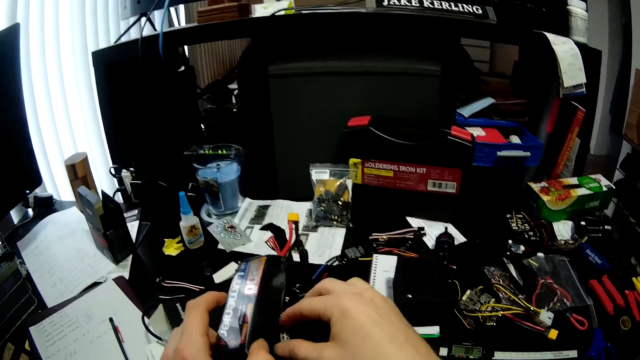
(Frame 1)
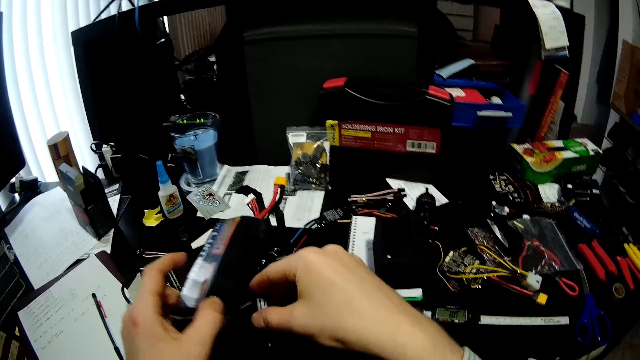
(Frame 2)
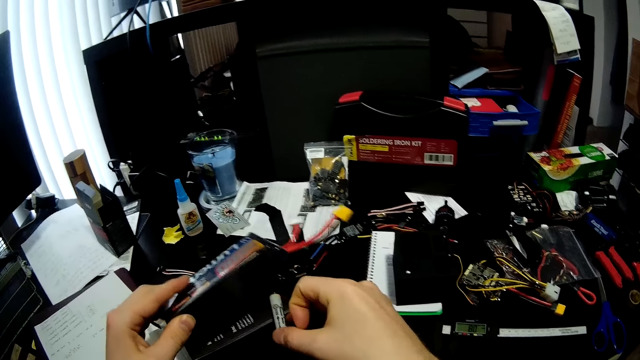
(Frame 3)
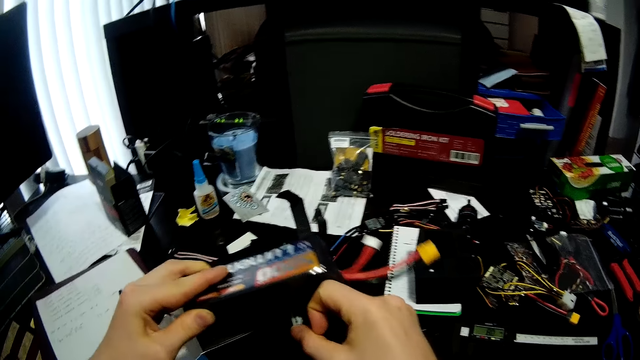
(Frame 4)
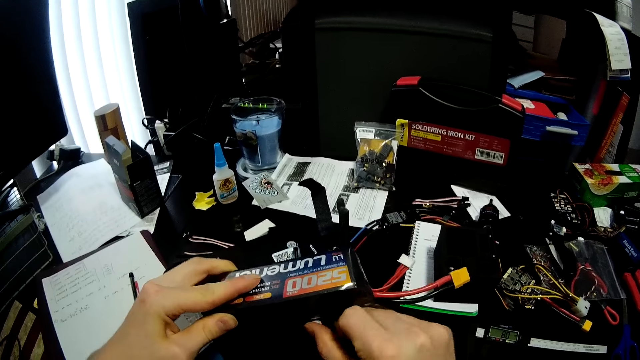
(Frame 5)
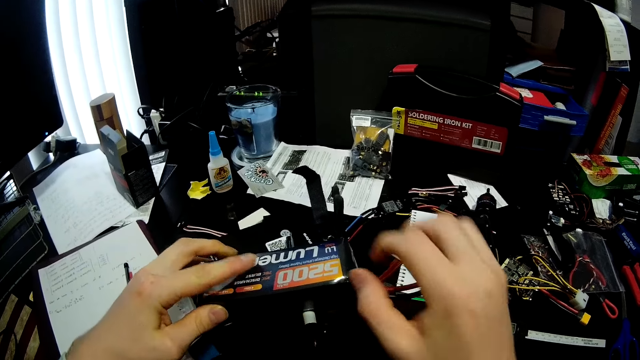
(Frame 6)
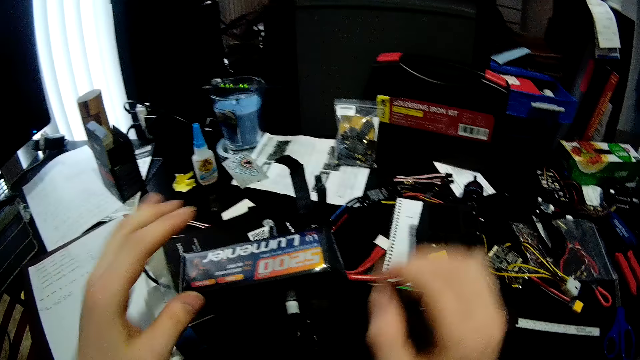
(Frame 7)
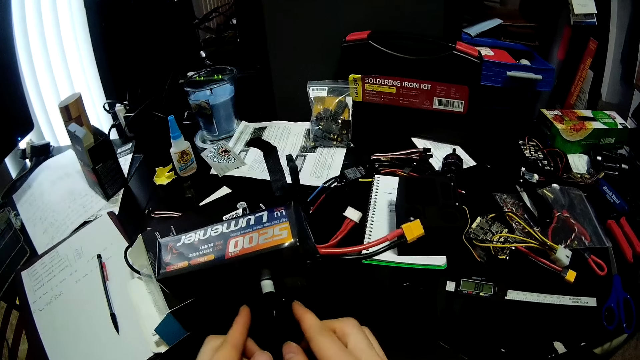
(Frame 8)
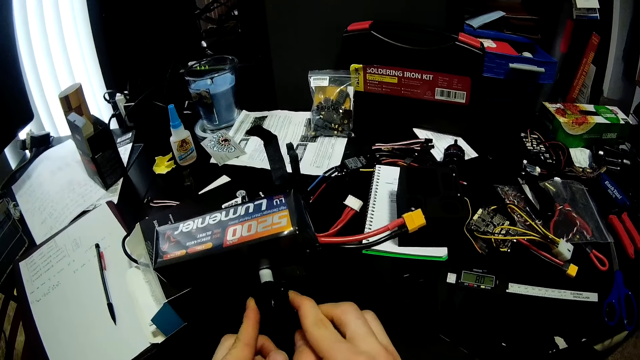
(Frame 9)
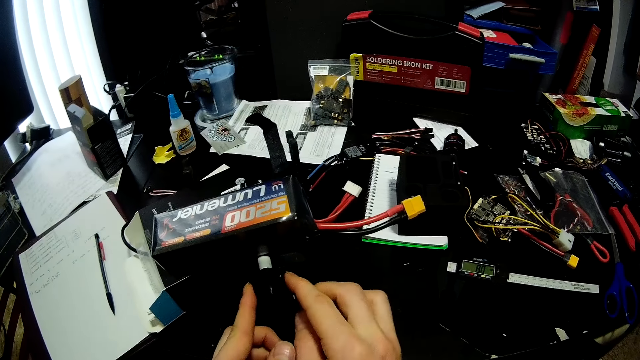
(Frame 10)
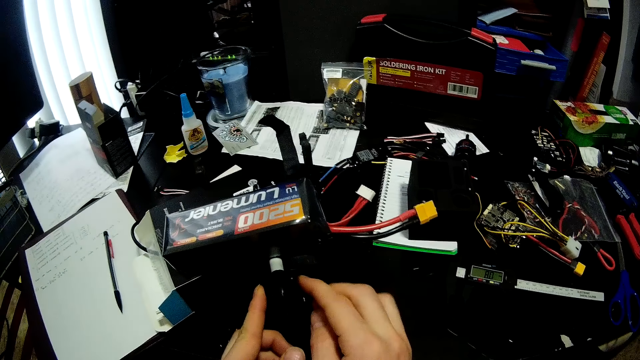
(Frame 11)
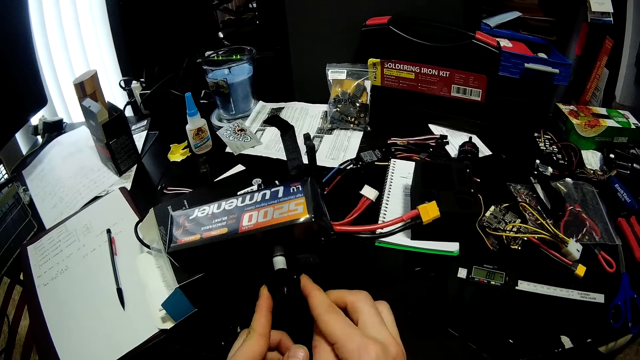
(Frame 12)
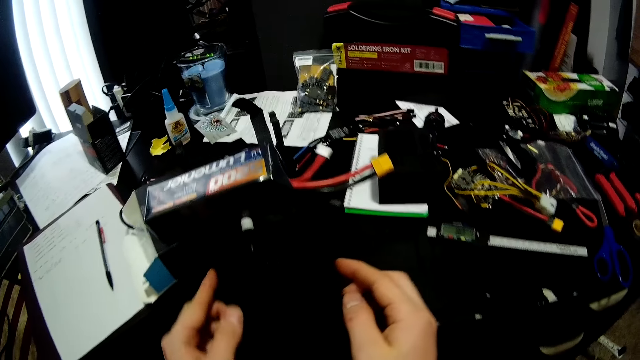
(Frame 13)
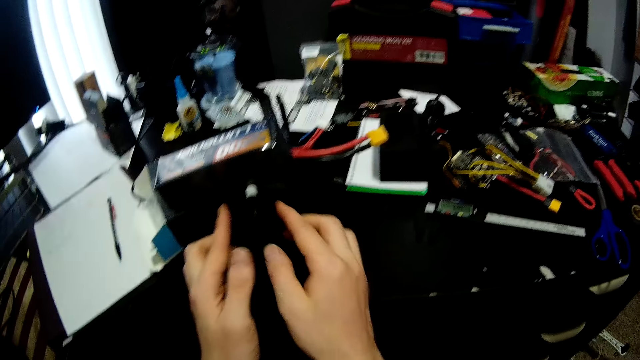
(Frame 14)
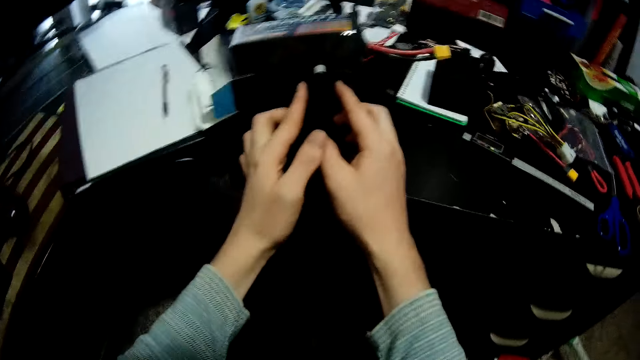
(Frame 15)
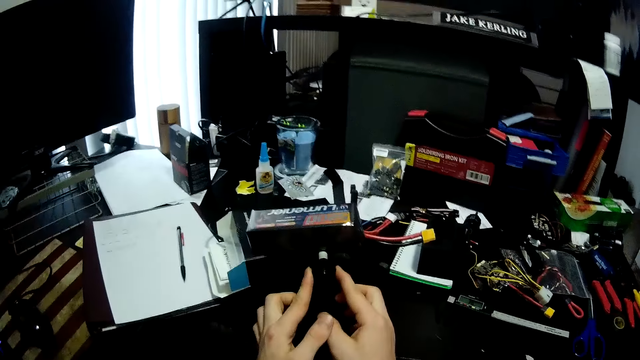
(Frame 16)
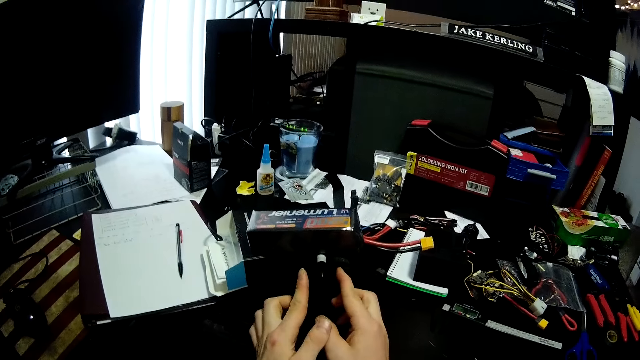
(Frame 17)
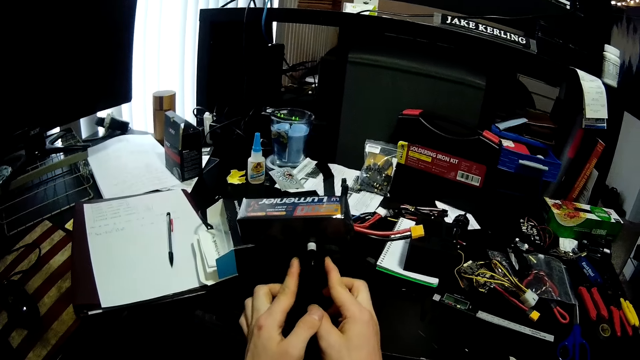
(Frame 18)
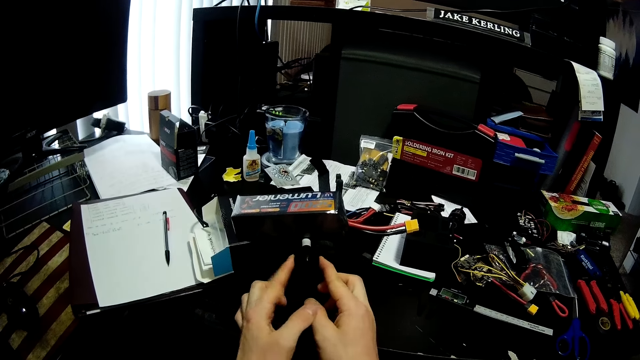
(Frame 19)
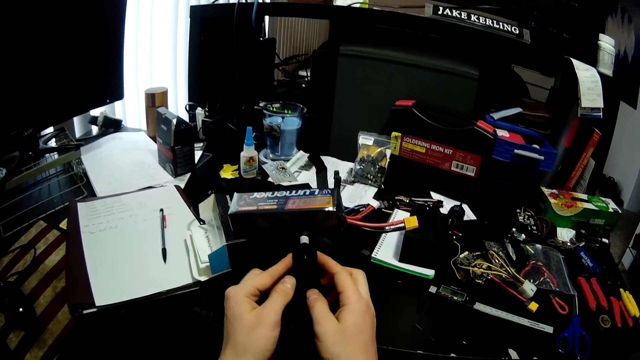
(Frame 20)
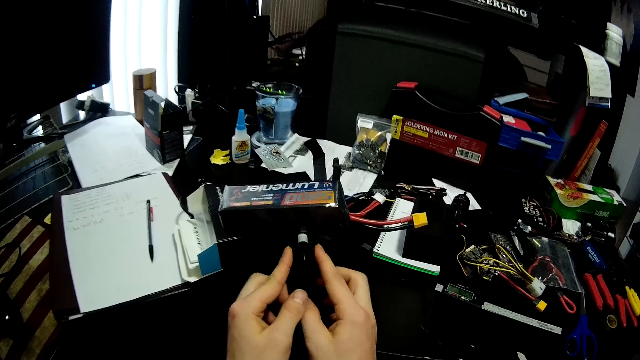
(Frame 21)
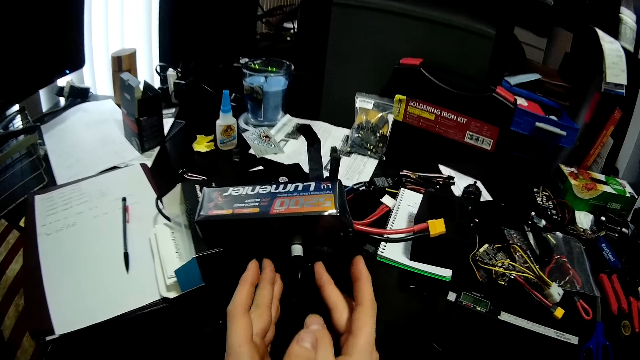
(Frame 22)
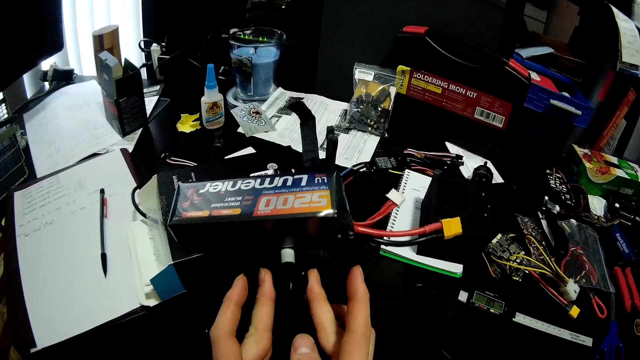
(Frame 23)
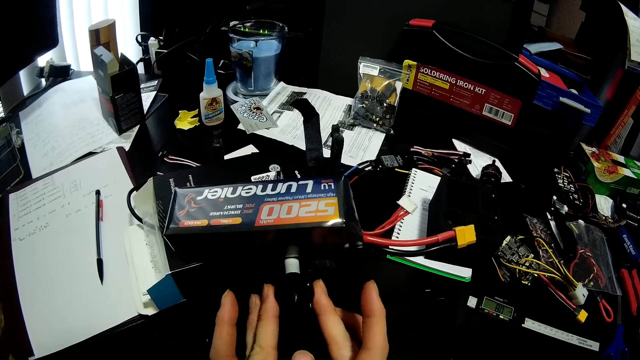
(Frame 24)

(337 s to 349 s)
The camera wearer turns the lumenier box on something. They touch something. They adjust the equipment.

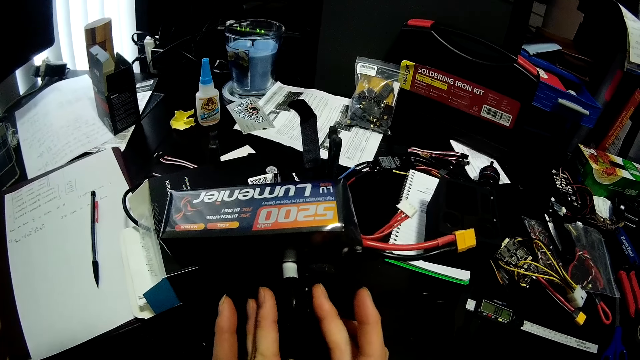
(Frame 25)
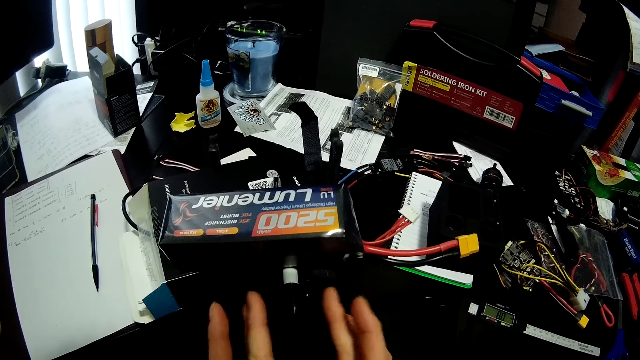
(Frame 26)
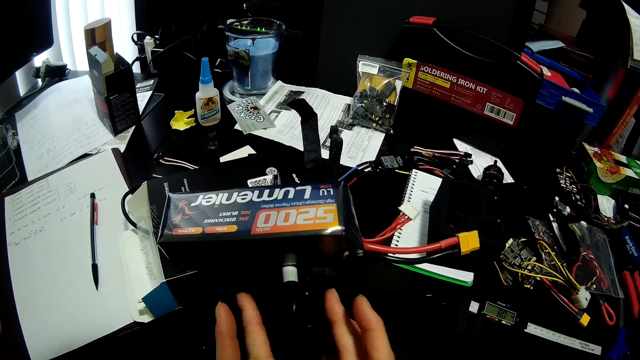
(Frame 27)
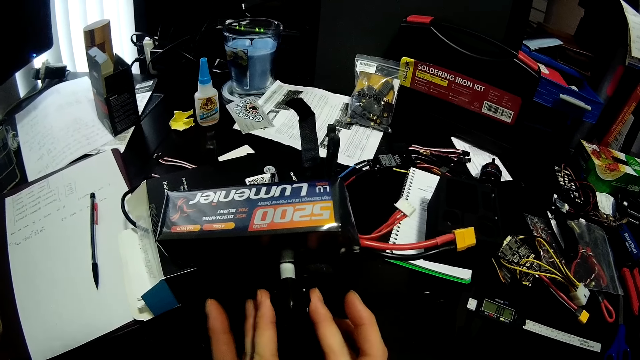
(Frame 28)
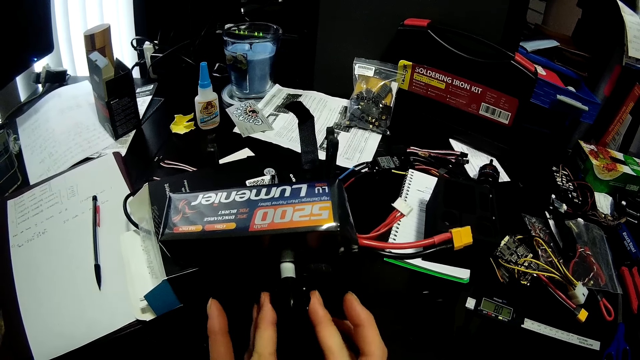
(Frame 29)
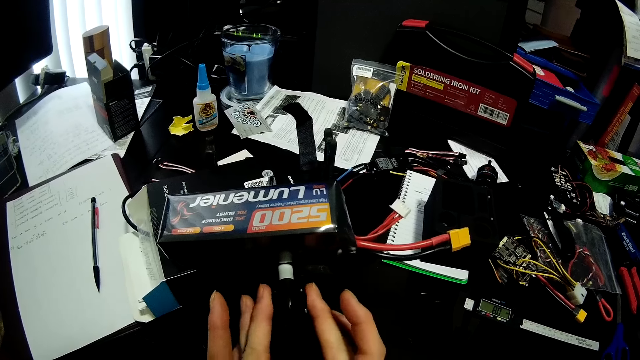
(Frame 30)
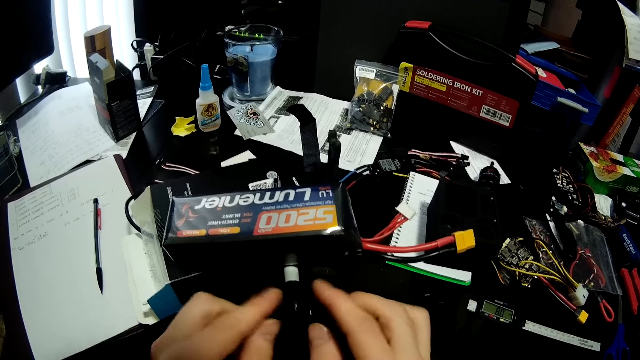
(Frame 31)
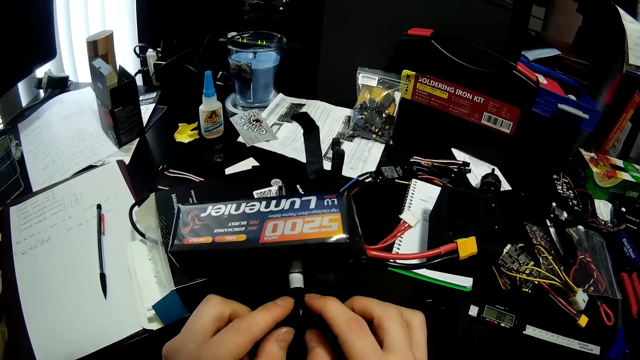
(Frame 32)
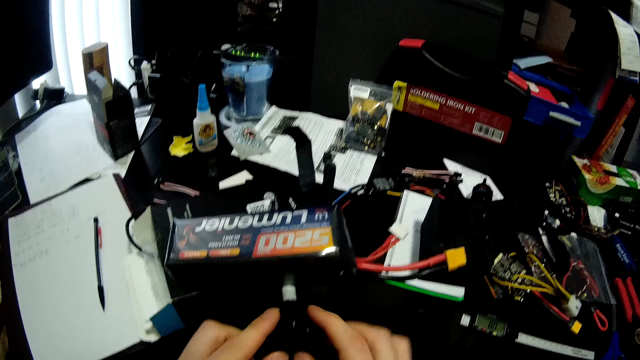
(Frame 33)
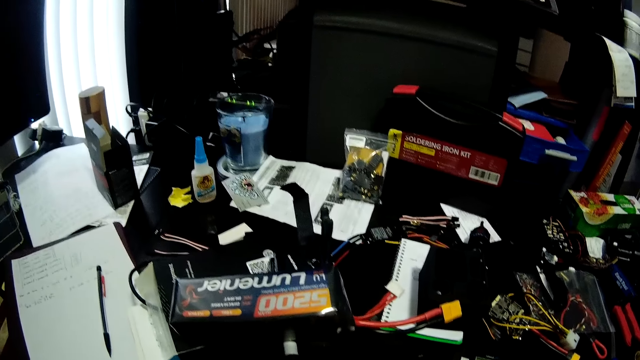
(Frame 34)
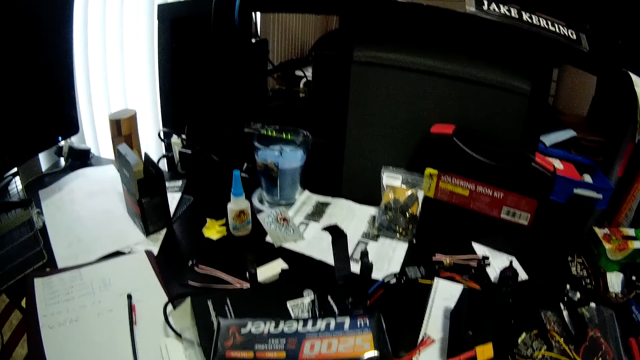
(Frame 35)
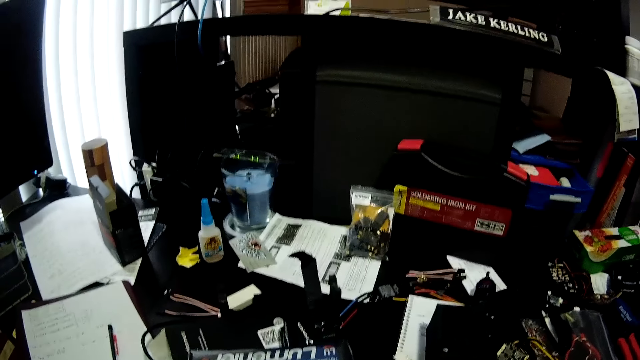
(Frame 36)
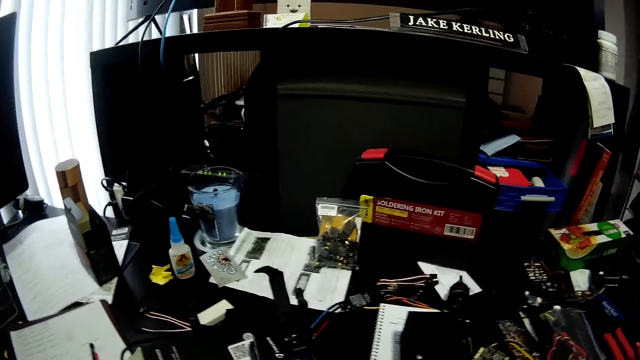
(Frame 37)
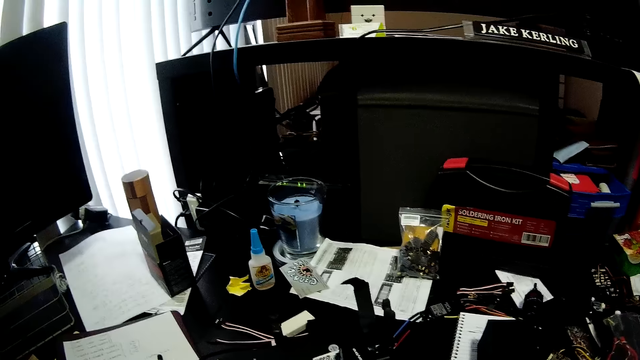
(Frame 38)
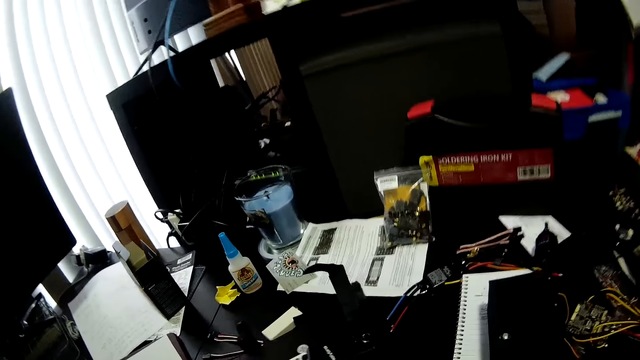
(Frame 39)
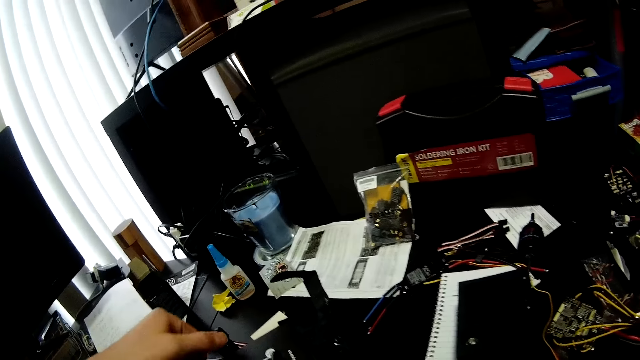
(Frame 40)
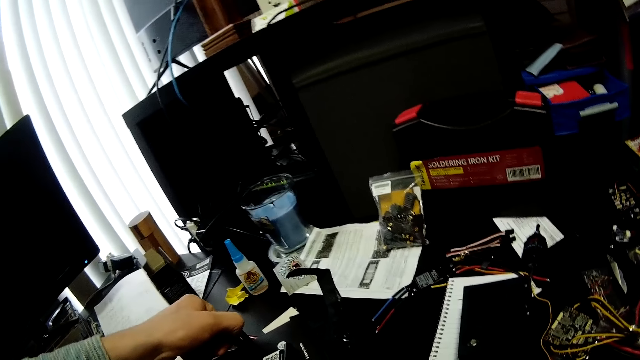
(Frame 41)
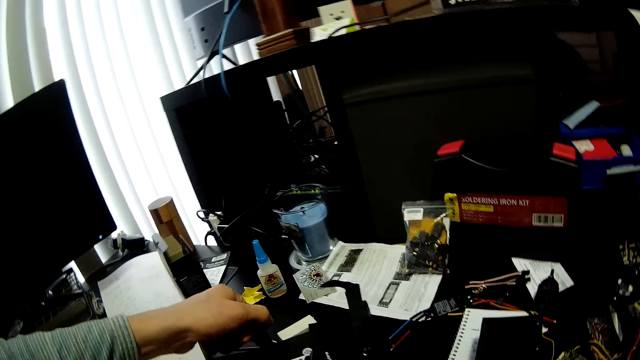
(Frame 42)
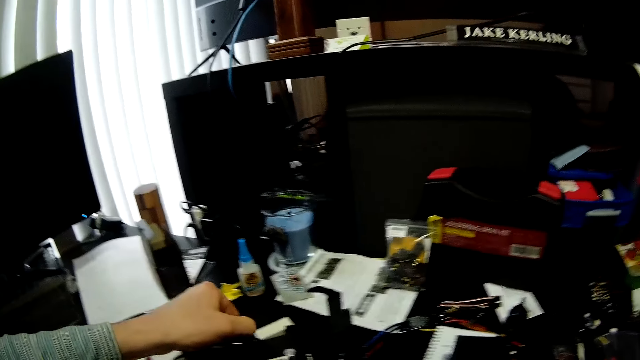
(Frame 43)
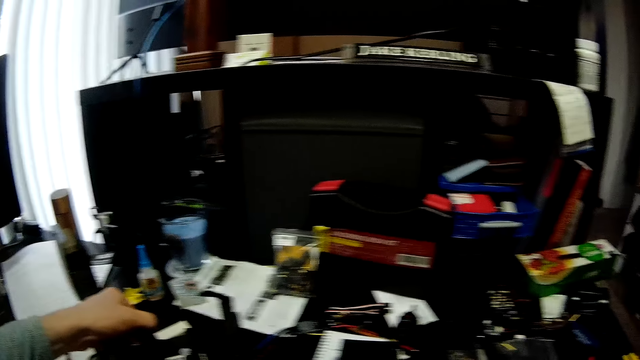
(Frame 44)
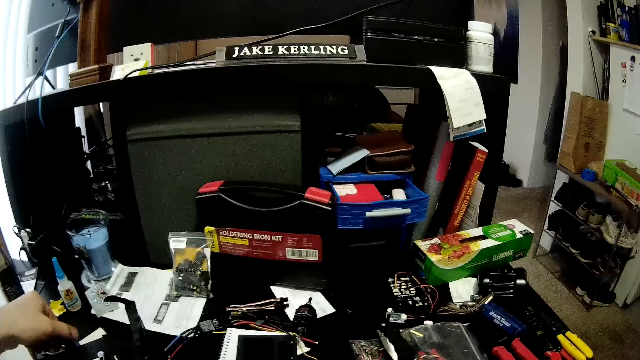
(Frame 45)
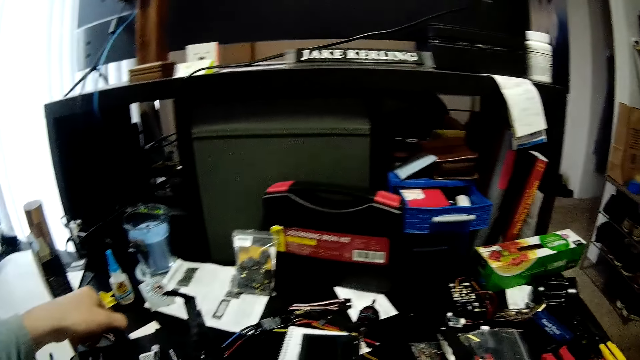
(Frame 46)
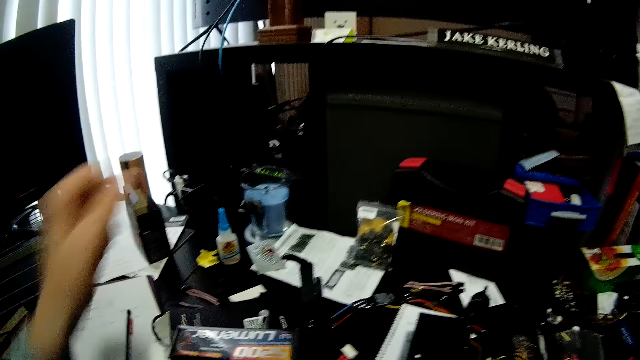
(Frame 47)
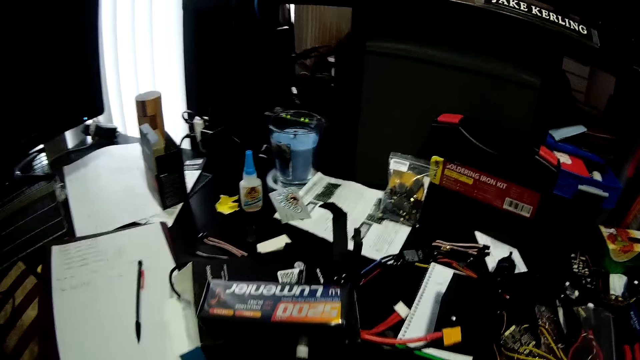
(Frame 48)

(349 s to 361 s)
The camera wearer looks around the worktable. They touch something.
